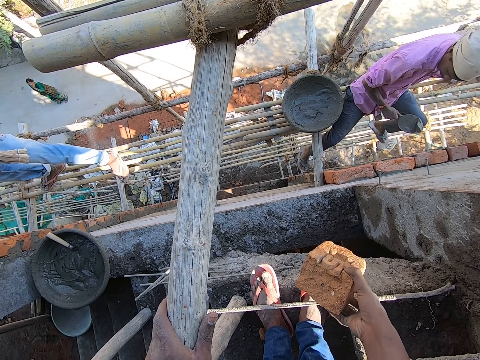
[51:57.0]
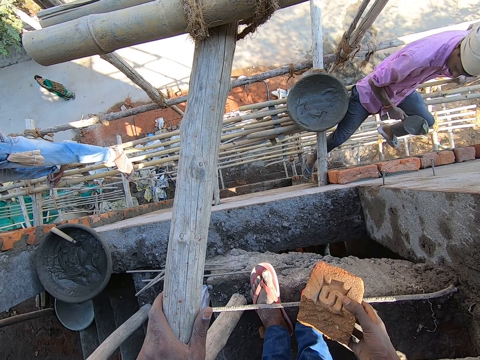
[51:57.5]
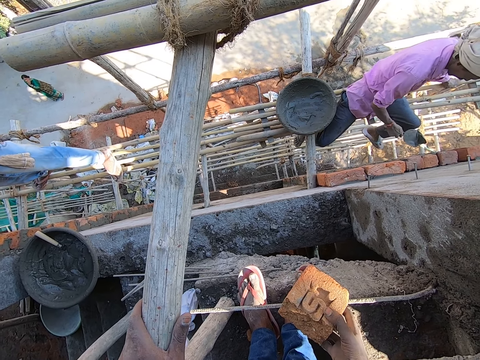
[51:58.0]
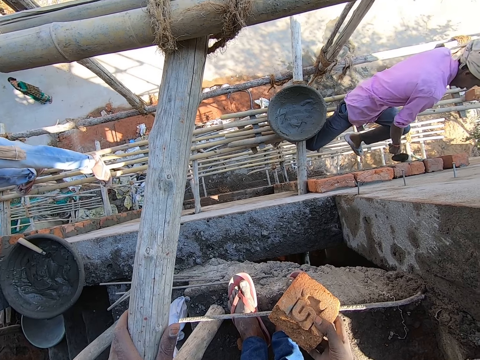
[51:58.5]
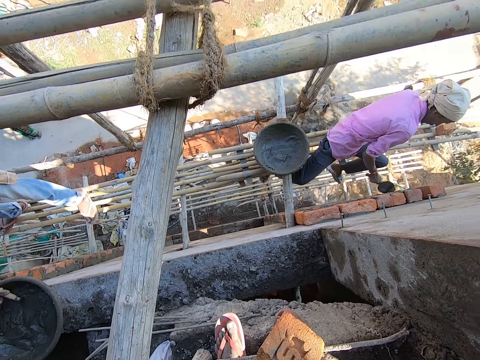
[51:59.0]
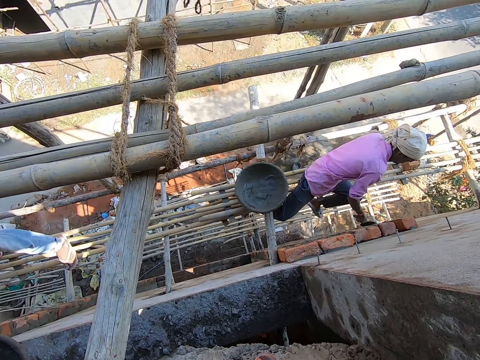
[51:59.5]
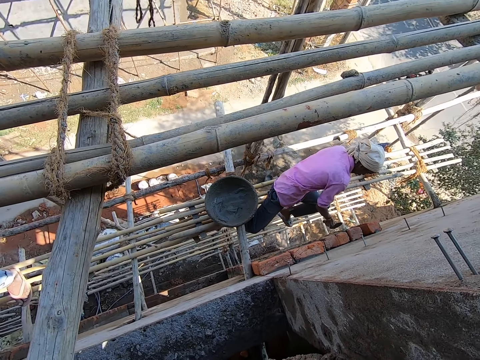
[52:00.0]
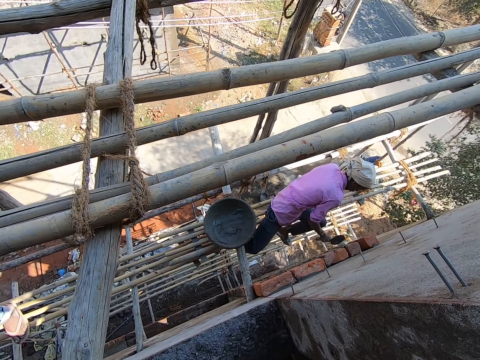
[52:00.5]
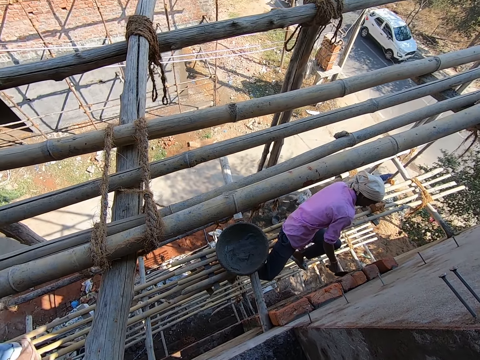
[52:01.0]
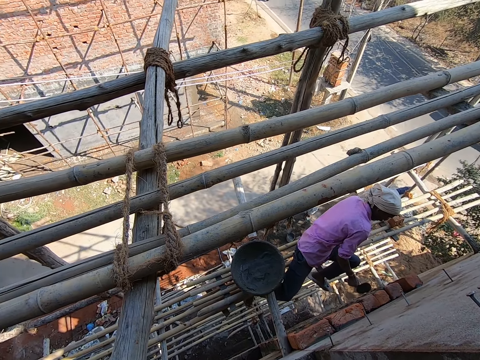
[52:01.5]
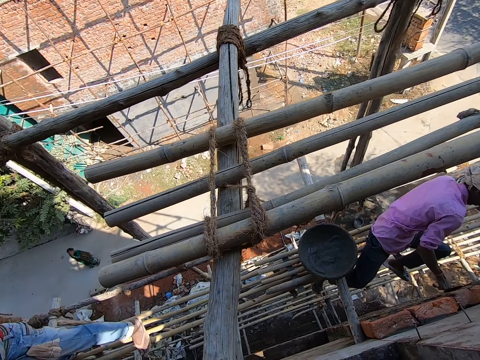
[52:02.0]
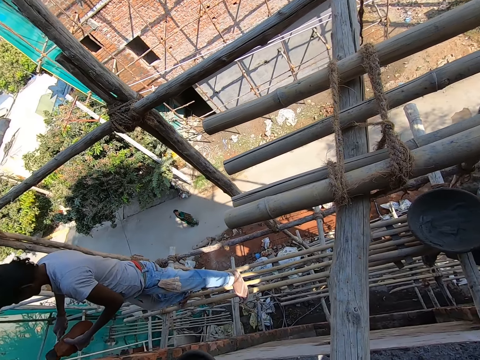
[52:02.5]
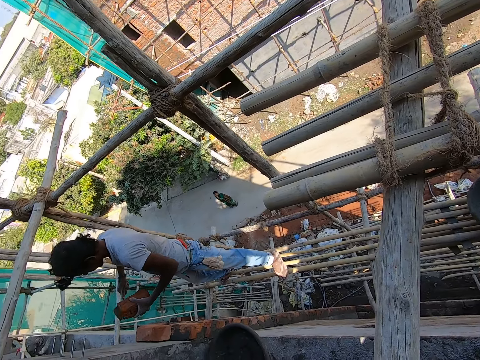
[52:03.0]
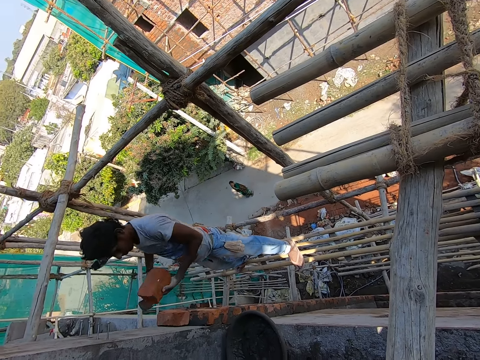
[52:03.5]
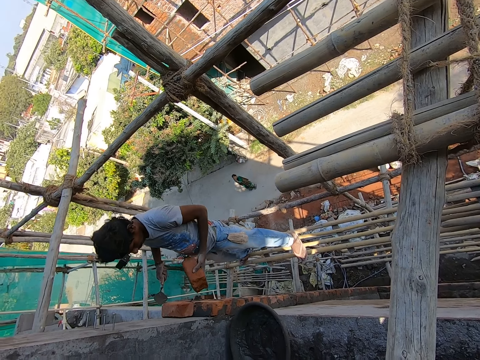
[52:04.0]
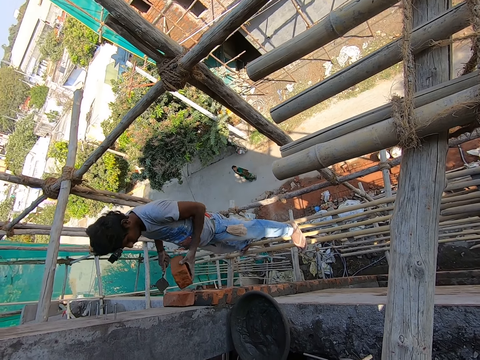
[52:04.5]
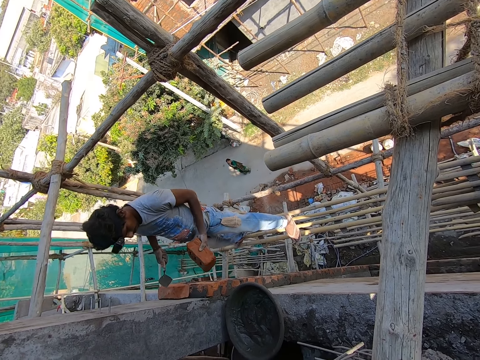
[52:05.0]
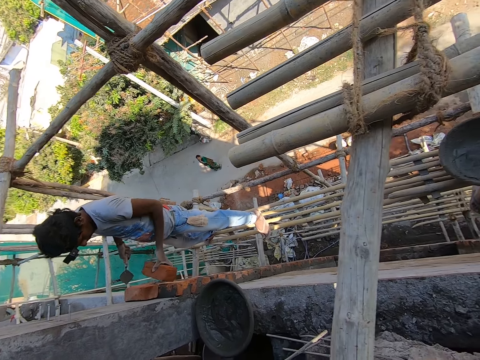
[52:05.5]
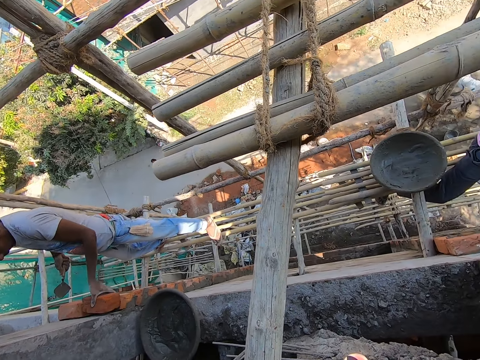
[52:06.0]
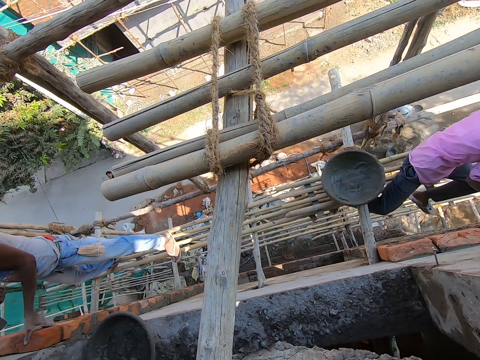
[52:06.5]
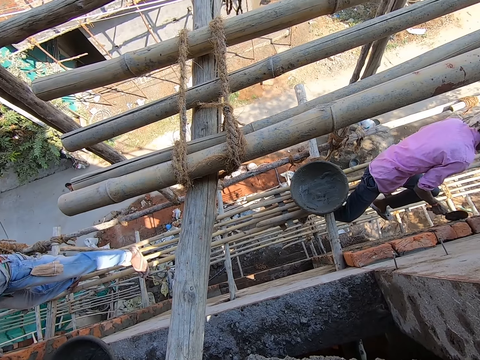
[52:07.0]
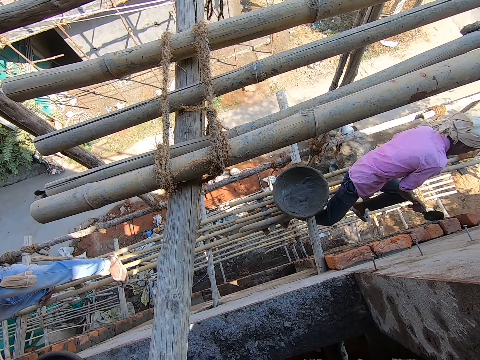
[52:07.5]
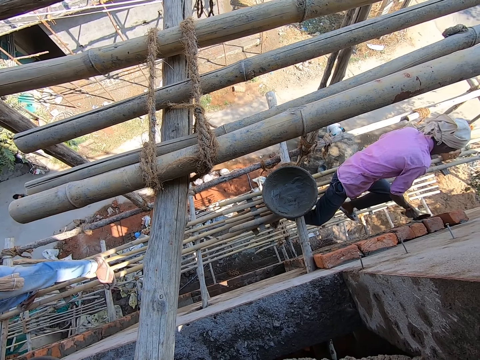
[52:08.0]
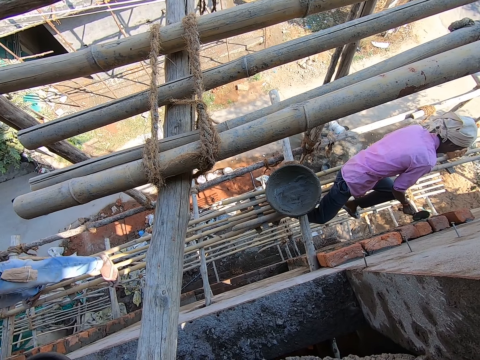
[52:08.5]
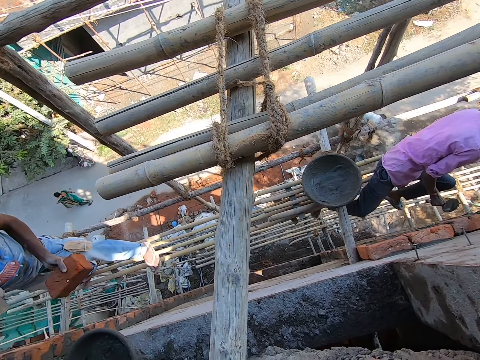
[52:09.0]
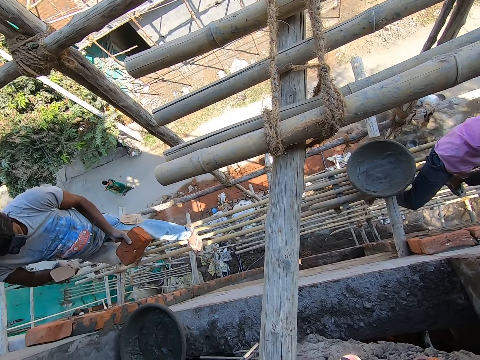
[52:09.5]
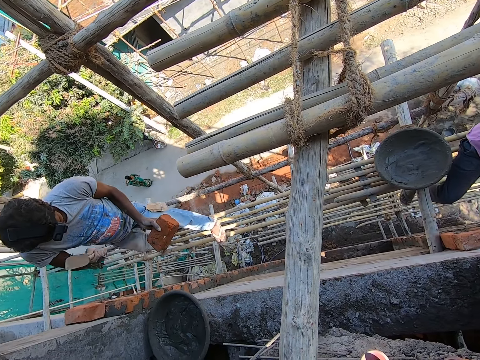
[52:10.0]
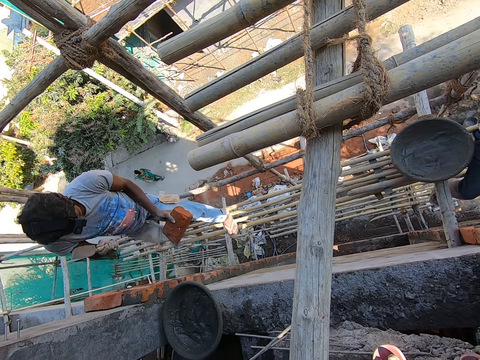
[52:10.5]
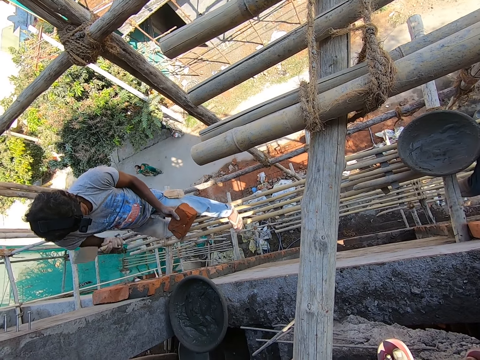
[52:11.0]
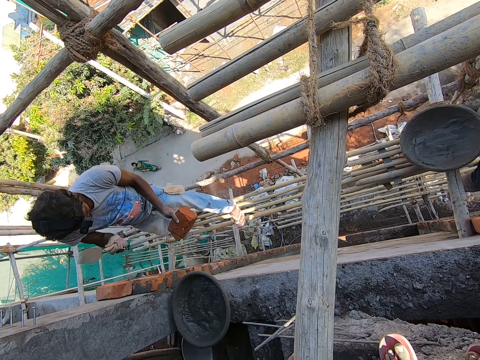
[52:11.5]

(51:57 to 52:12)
The man plasters the bricks with the cement on the hand towel in his right hand. Another man hits a brick in his left hand with the hand towel in his right hand, flips the brick with his left hand, and places the brick on the wall with his left hand. The first man plasters the bricks with the hand towel in his right hand. The other man hits the brick in his left hand with the hand towel in his right hand.

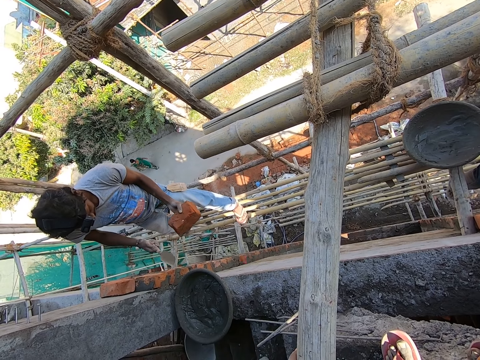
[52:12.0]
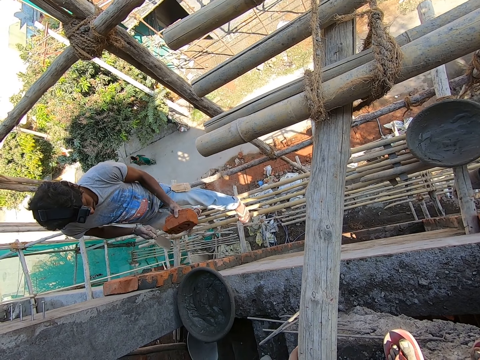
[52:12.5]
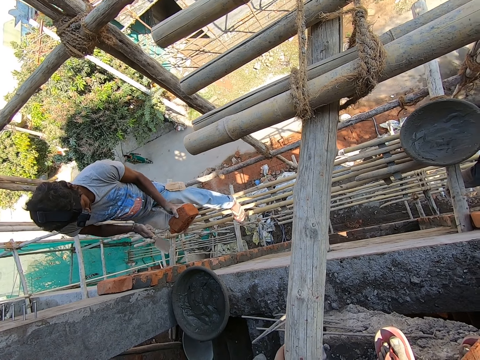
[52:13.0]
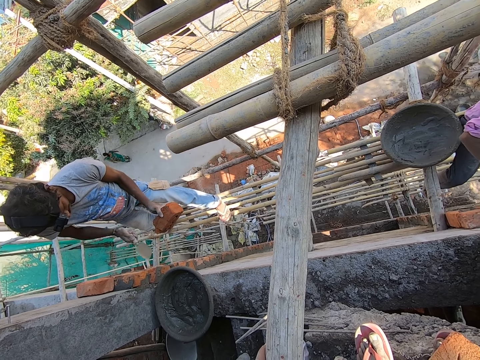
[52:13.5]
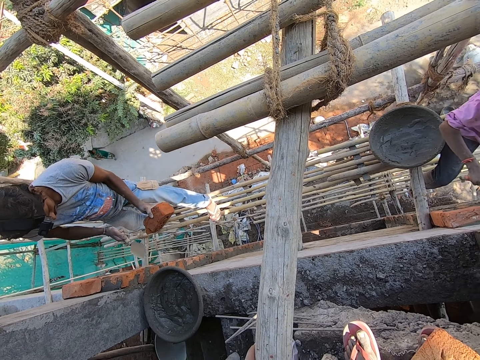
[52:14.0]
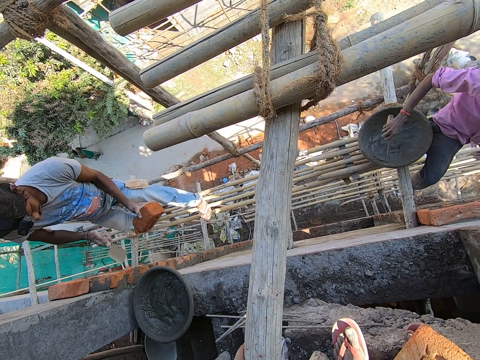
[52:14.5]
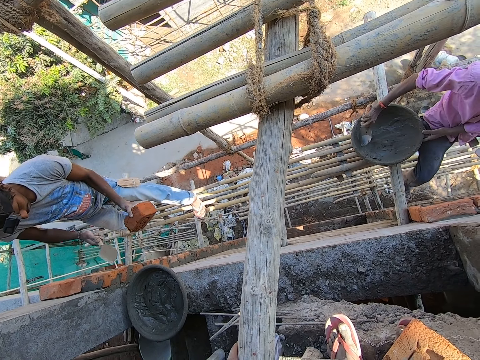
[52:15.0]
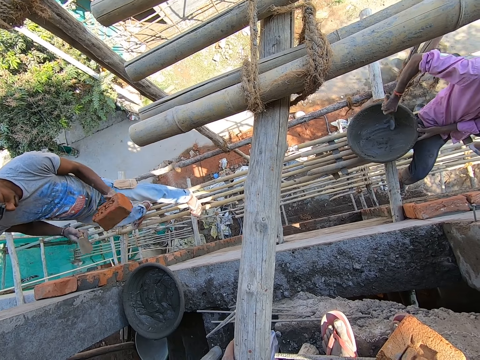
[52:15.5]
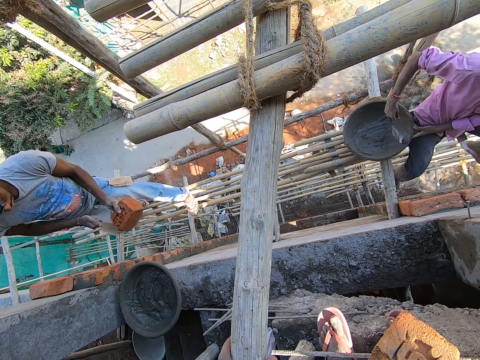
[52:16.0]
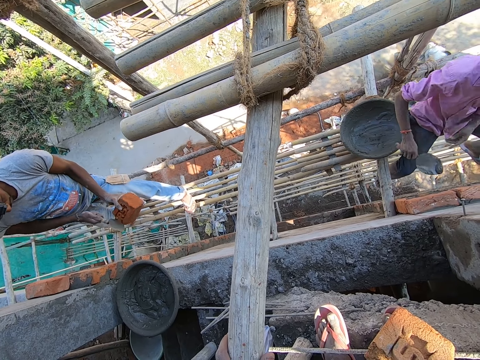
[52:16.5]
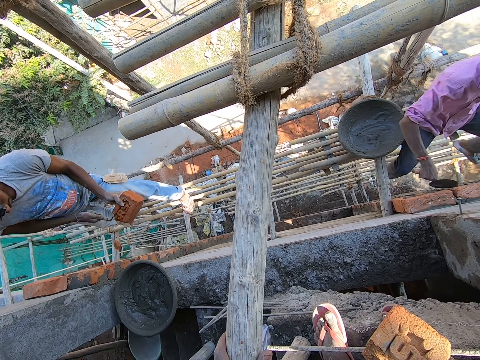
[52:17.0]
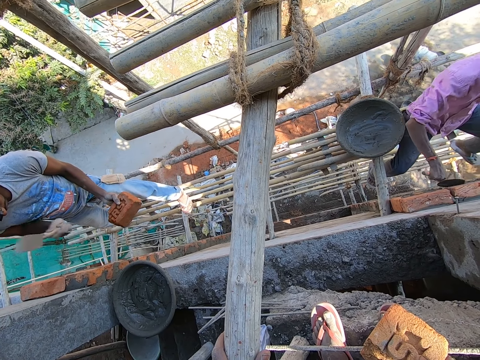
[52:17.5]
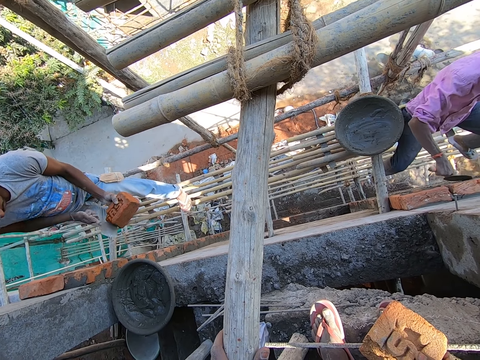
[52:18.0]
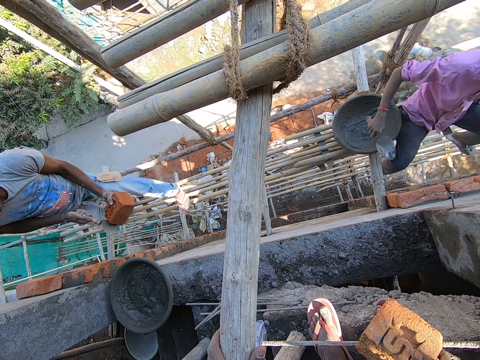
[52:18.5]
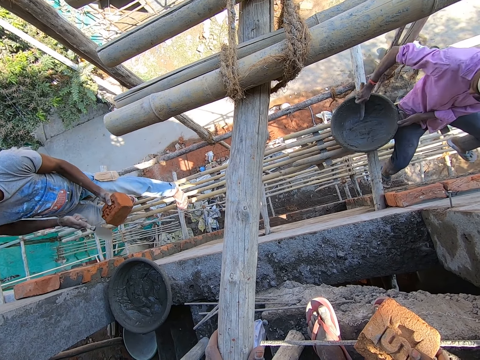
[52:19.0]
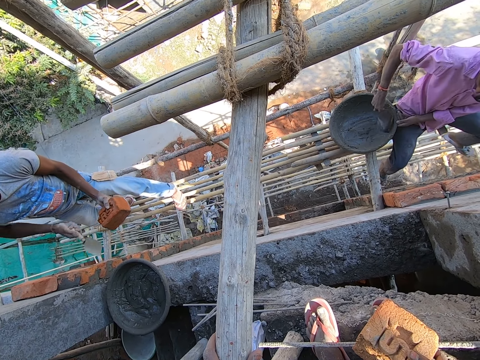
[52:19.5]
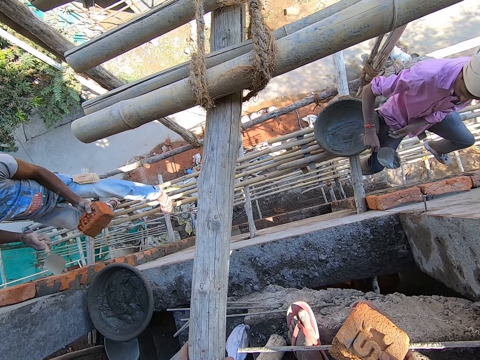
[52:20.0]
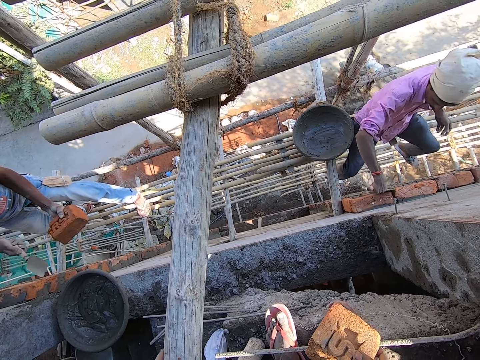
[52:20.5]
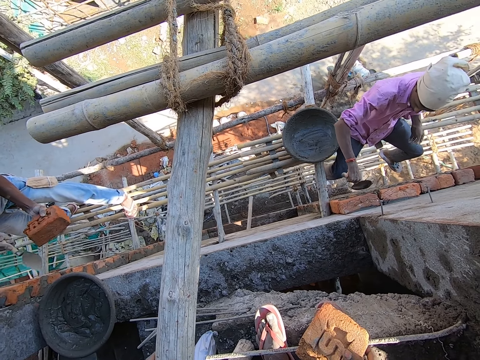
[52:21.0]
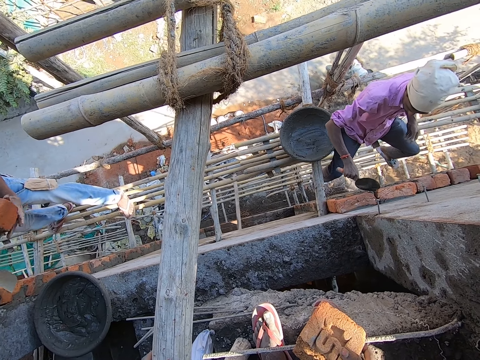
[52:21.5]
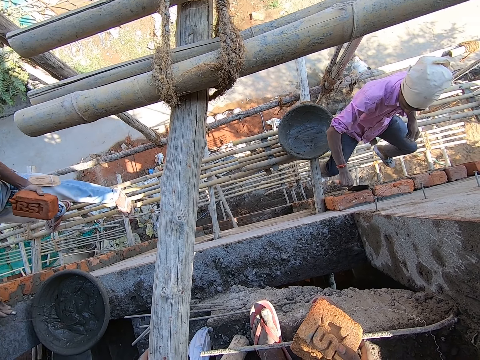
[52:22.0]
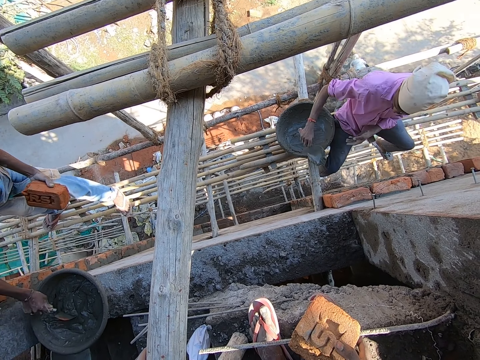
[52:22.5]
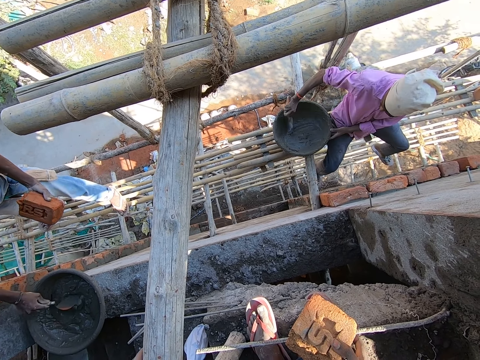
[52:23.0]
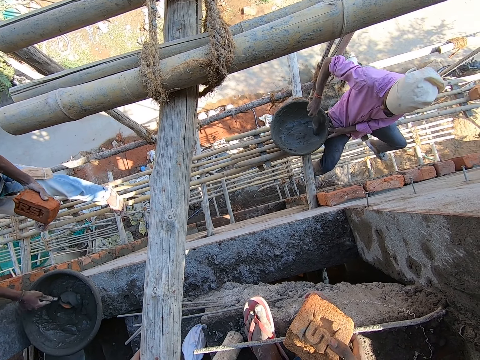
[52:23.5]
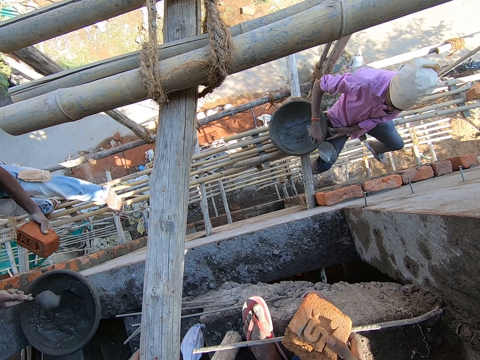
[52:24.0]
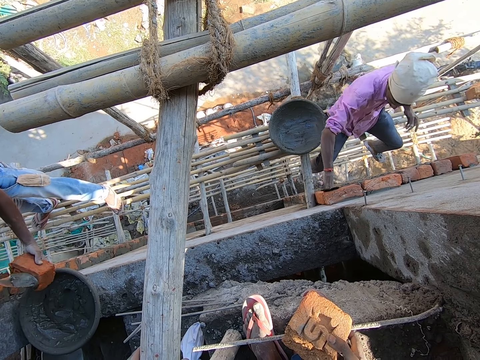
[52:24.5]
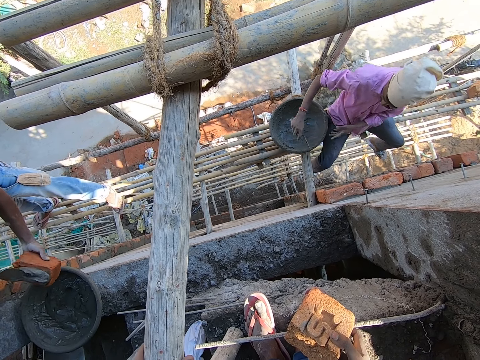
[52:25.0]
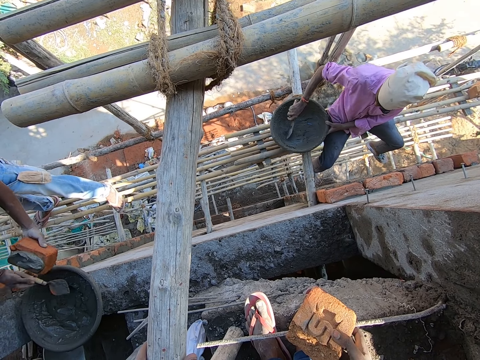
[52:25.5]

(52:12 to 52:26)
A man flips the brick with his left hand and hits the brick in his left hand with the hand towel in his right hand. Another man scrapes the head pan with the hand towel in his right hand and plasters the bricks with the cement on the hand towel in his right hand. The other man scrapes the head pan with the hand towel in his right hand and plasters the bricks with the cement on the hand towel in his right hand. The first man packs cement from the head pan with the hand towel in his right hand. The other man scrapes the head pan with the hand towel in his right hand. The first man pours the cement on the hand towel in his right hand on the brick in his left hand. The other man plasters the bricks with the cement on the hand towel in his right hand.
